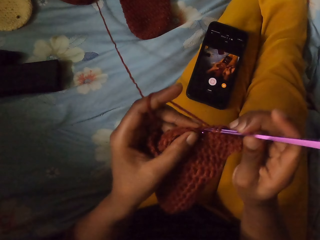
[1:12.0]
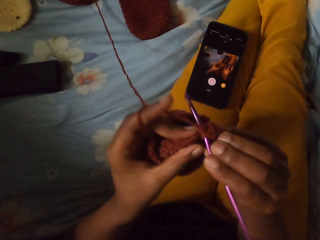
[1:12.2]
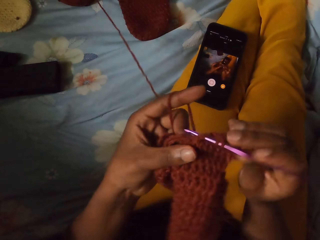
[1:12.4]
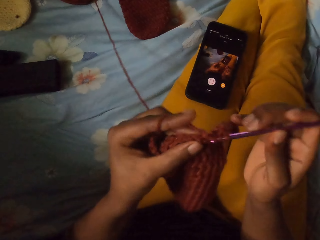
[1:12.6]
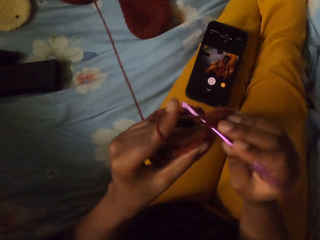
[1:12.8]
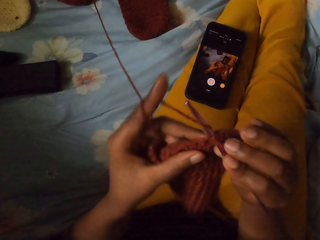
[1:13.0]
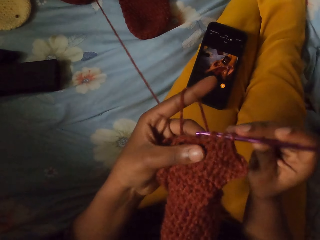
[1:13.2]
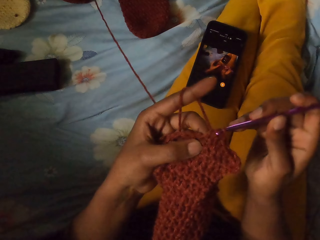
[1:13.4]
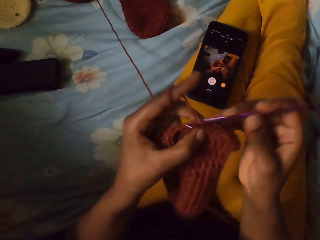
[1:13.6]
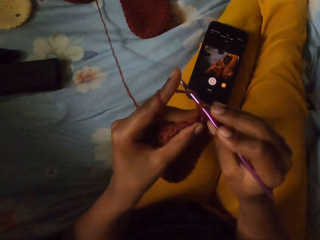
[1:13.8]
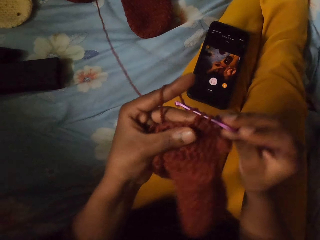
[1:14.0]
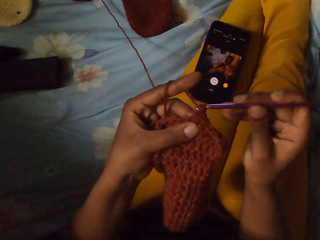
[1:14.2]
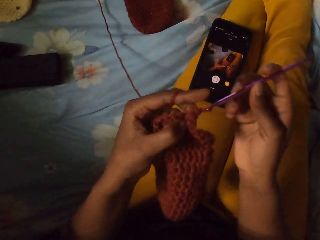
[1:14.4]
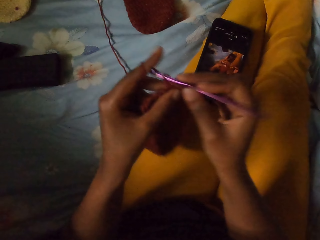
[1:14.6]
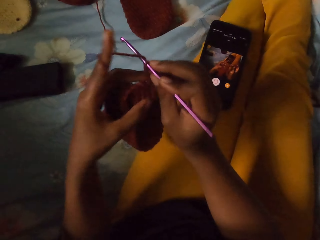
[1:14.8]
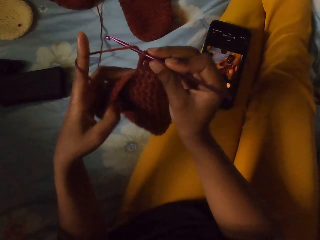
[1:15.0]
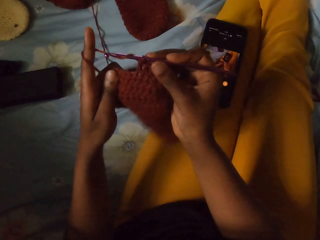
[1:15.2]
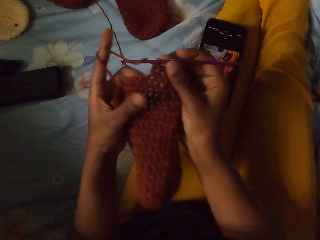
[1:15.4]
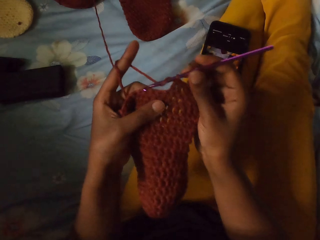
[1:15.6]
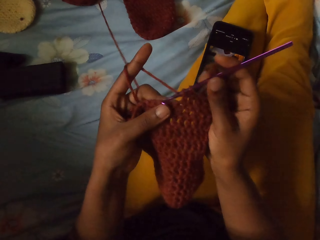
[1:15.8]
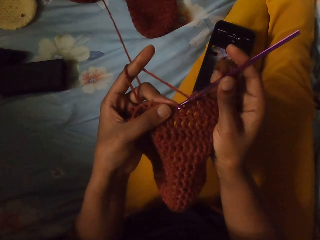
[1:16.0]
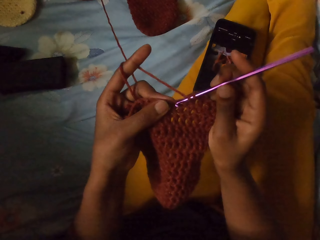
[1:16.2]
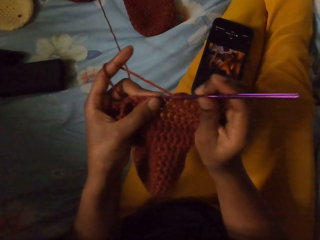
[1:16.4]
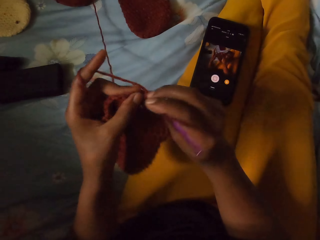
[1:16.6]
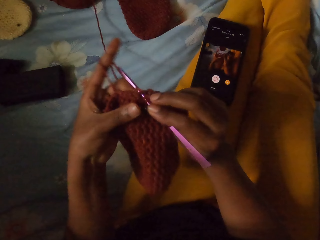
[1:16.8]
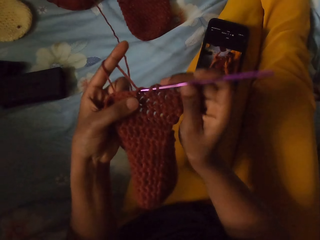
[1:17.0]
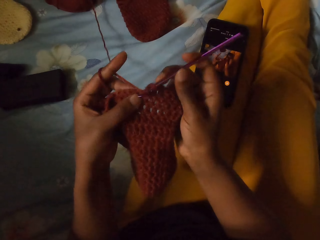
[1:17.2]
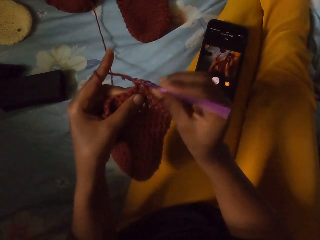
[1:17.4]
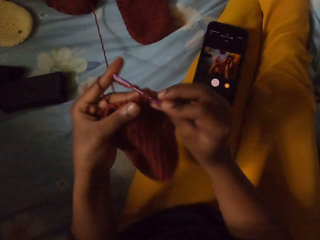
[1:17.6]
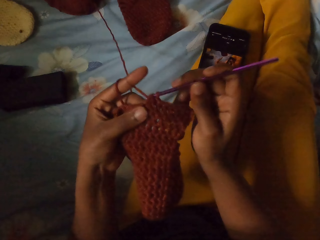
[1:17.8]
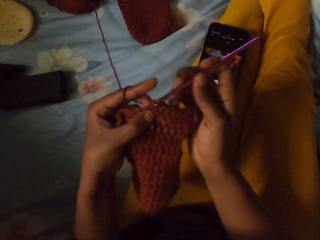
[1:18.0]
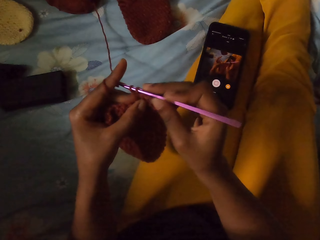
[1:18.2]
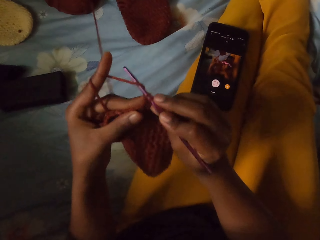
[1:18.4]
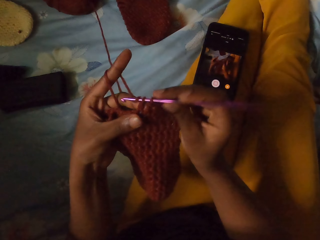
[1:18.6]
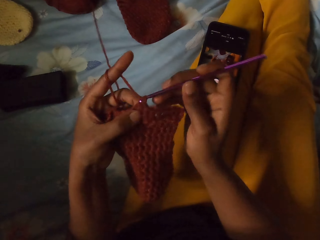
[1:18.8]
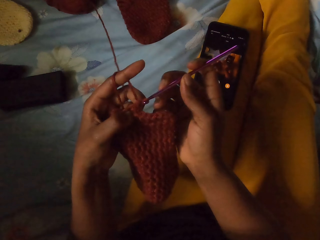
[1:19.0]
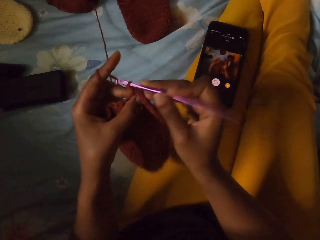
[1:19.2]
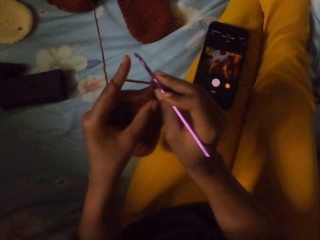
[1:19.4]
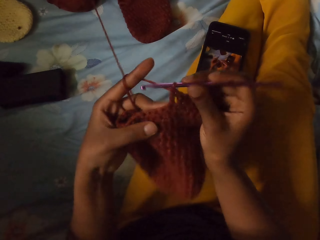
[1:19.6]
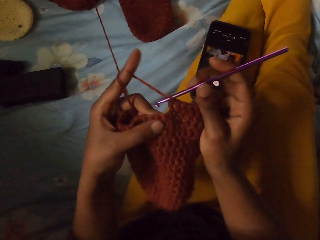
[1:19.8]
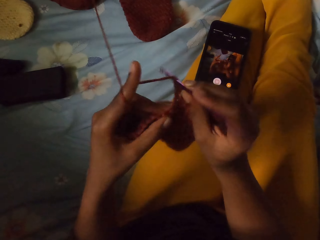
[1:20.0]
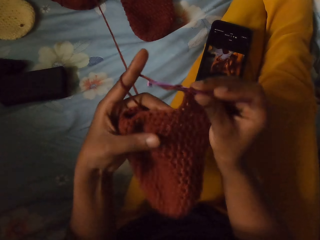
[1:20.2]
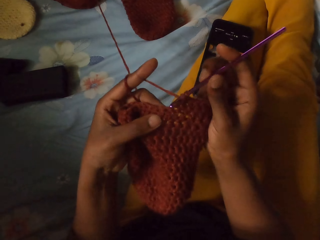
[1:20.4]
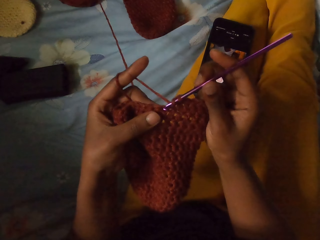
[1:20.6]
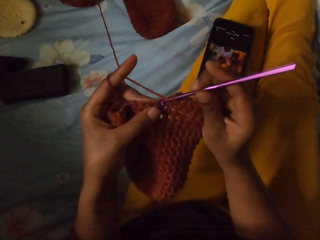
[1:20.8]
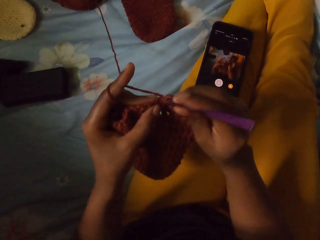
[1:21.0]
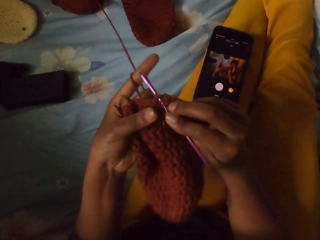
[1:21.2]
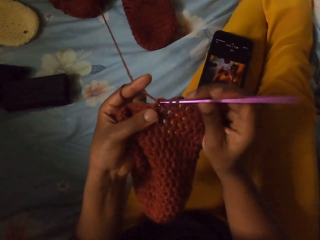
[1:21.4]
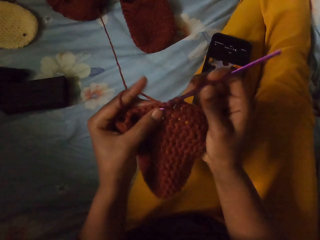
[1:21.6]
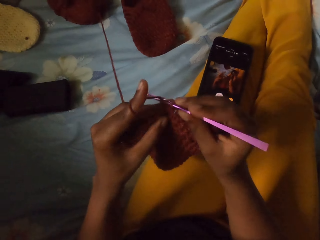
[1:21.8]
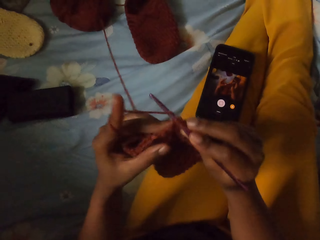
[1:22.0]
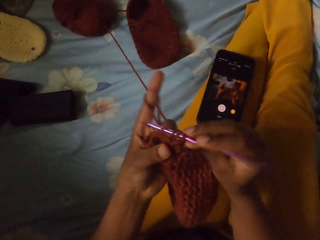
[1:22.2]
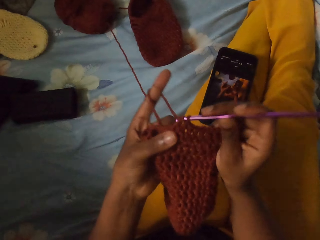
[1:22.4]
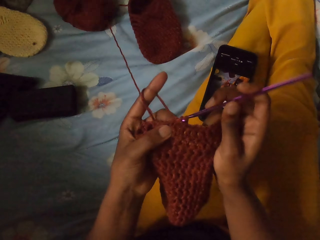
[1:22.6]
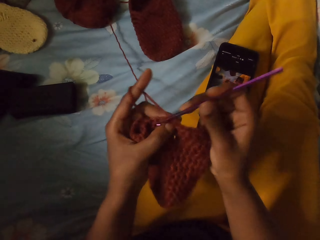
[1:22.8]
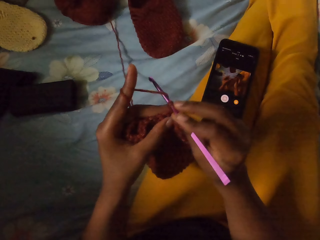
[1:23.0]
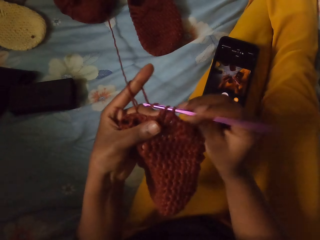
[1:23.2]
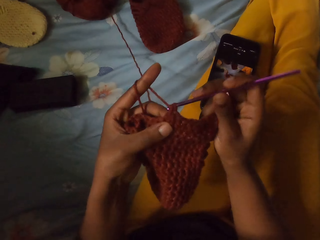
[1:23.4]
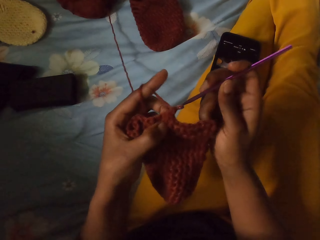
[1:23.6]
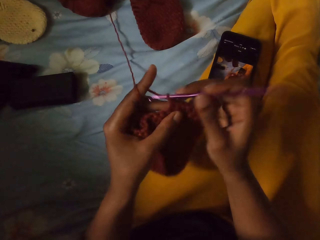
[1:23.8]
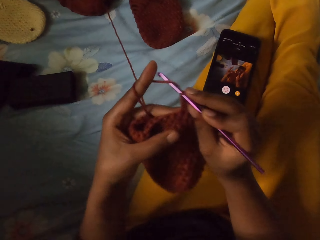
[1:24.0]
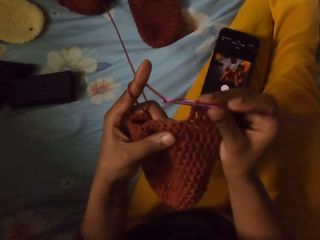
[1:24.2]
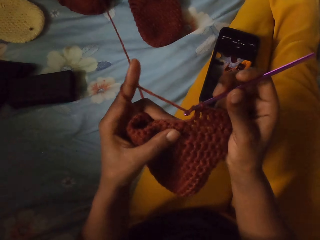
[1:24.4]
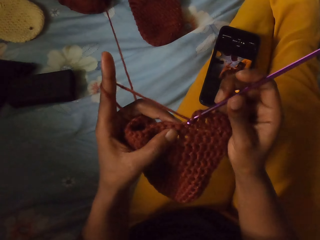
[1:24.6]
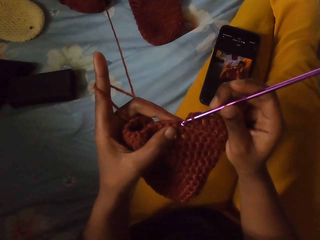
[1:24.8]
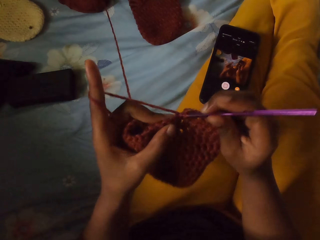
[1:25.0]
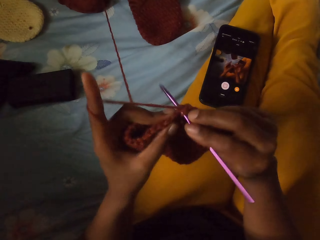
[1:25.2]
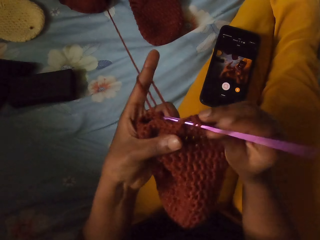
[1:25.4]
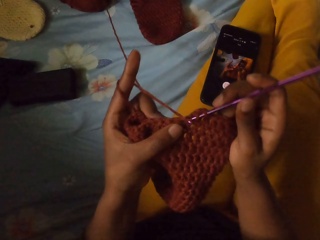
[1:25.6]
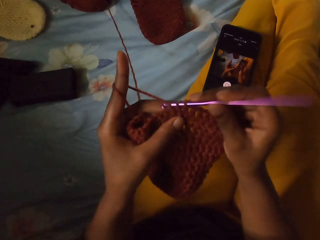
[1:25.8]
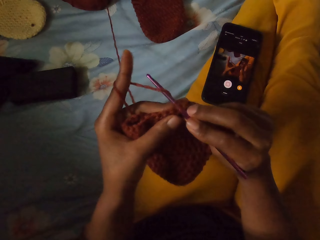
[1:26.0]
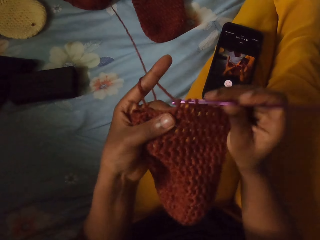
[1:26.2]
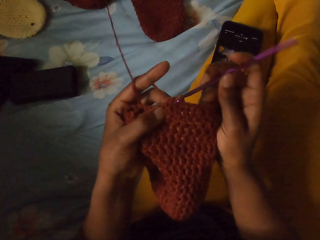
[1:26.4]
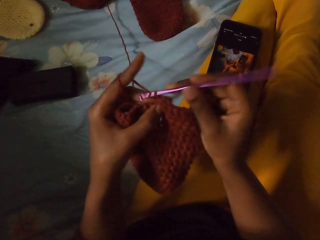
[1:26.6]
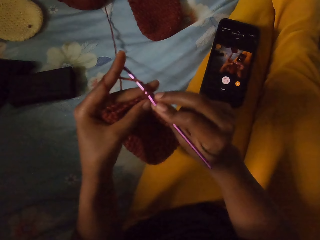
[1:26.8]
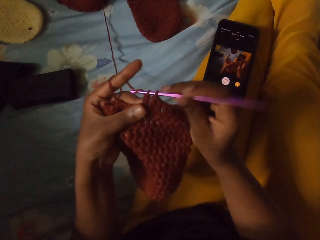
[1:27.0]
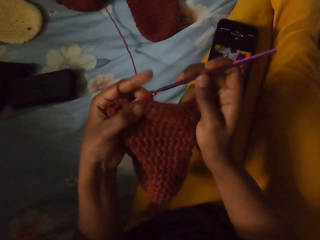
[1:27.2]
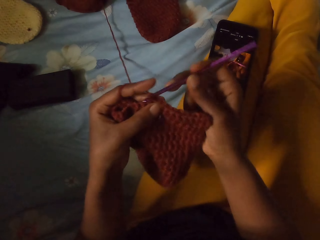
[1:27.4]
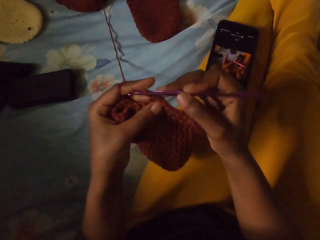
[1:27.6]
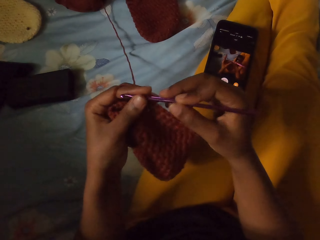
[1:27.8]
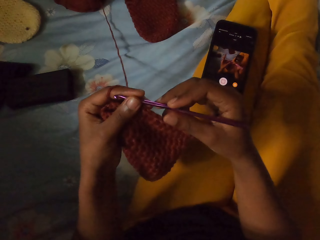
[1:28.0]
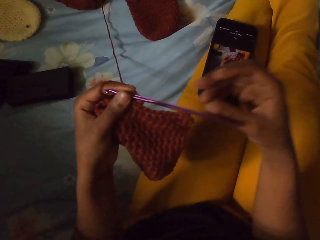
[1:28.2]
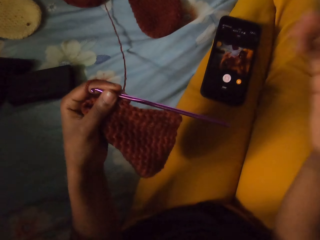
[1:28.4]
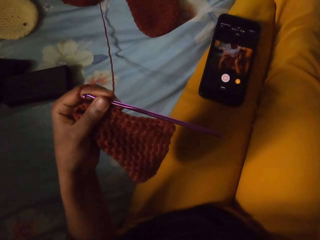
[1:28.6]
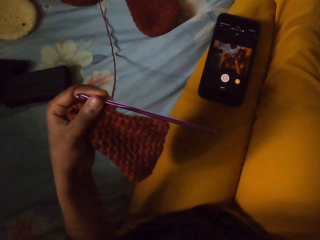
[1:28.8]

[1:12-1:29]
The camera wearer knits the cloth with a crochet hook. They knit the cloth with the crochet hook repeatedly.
